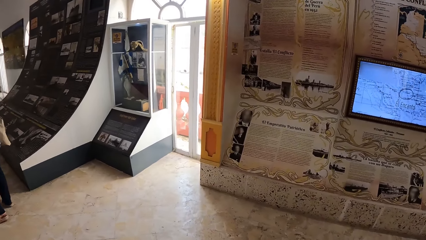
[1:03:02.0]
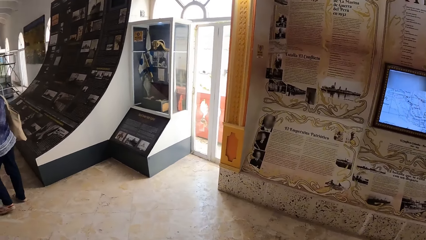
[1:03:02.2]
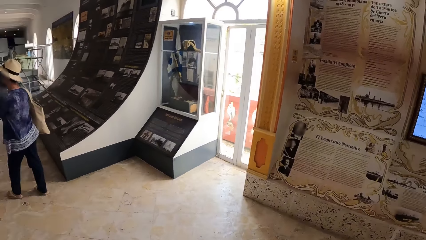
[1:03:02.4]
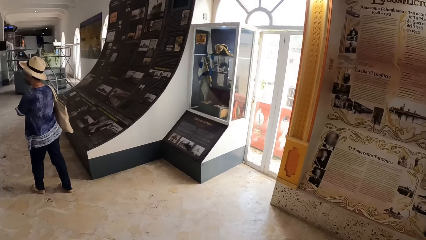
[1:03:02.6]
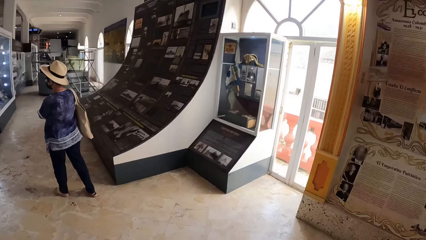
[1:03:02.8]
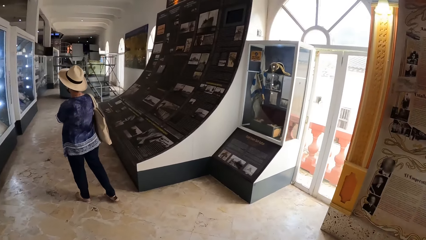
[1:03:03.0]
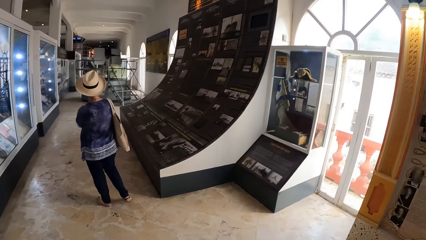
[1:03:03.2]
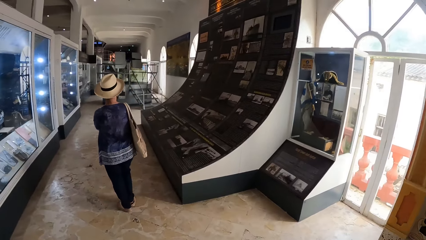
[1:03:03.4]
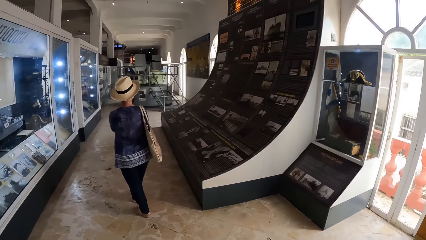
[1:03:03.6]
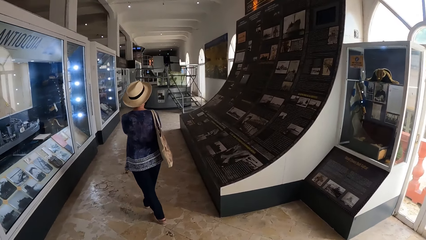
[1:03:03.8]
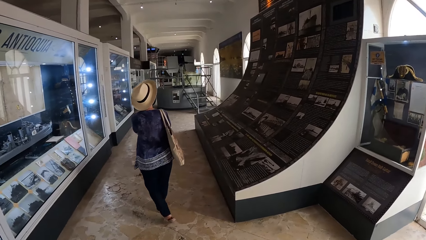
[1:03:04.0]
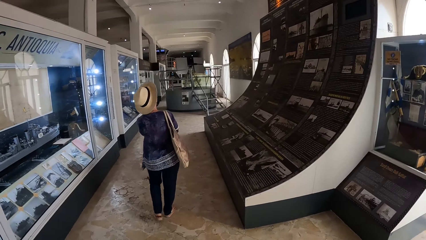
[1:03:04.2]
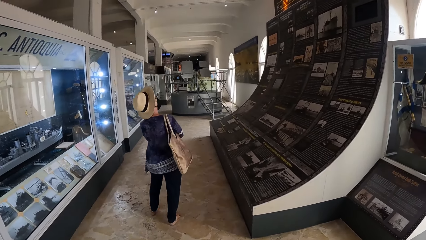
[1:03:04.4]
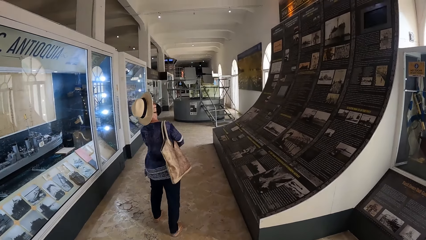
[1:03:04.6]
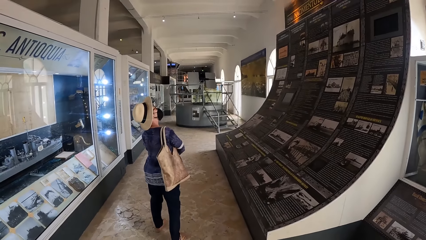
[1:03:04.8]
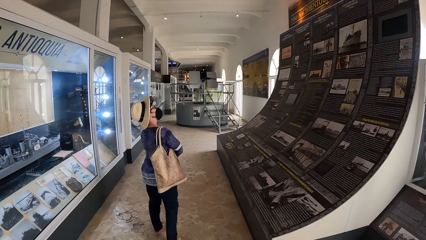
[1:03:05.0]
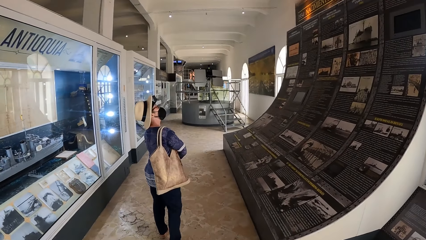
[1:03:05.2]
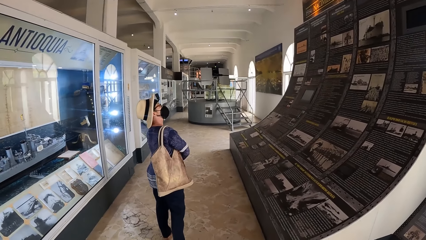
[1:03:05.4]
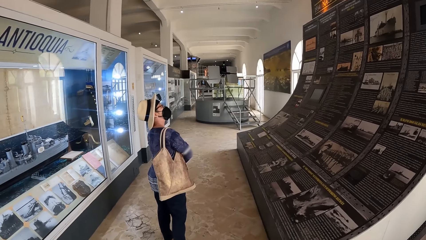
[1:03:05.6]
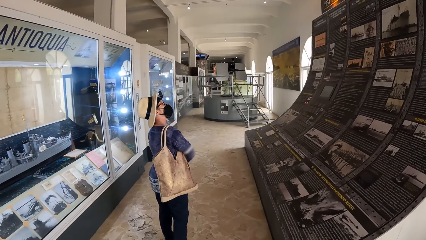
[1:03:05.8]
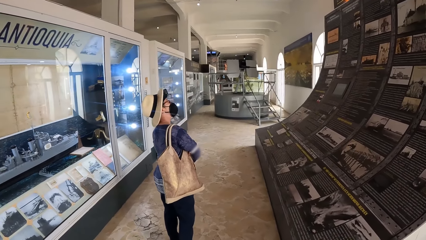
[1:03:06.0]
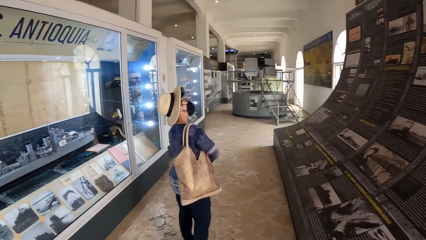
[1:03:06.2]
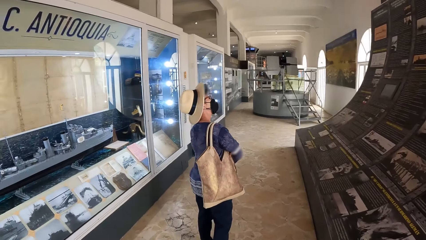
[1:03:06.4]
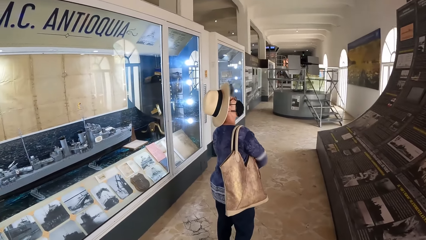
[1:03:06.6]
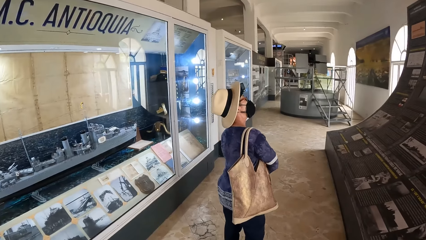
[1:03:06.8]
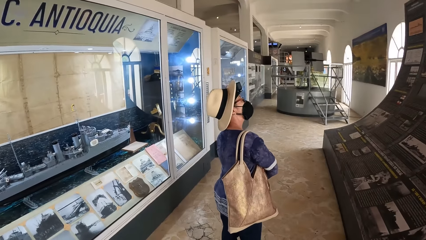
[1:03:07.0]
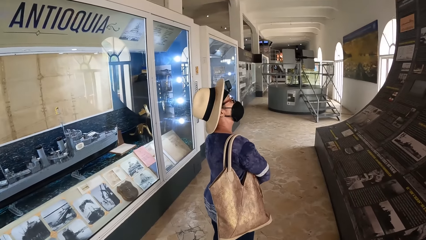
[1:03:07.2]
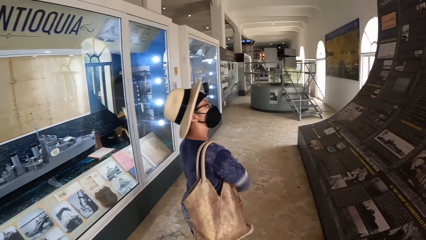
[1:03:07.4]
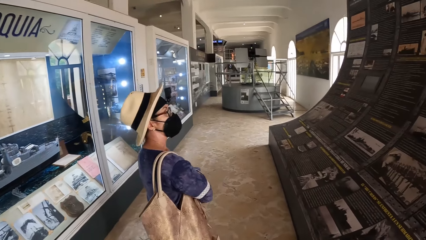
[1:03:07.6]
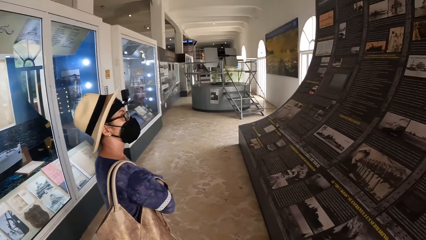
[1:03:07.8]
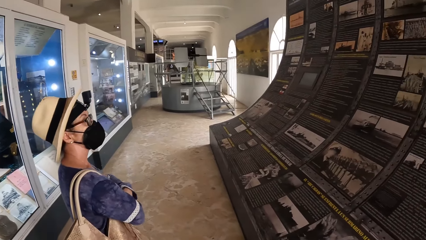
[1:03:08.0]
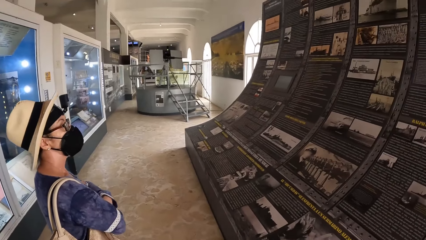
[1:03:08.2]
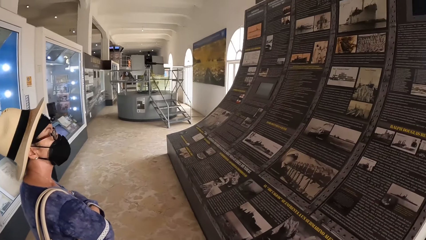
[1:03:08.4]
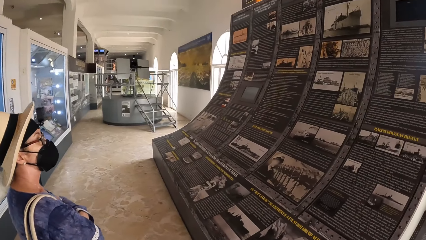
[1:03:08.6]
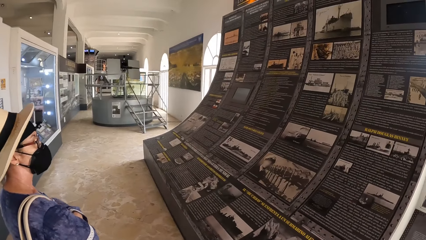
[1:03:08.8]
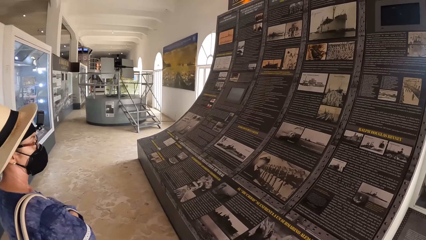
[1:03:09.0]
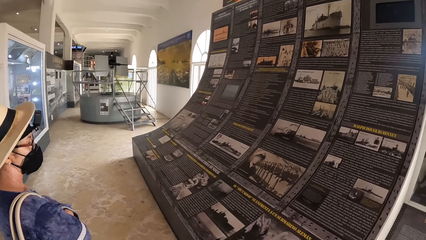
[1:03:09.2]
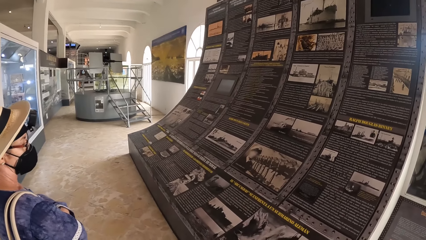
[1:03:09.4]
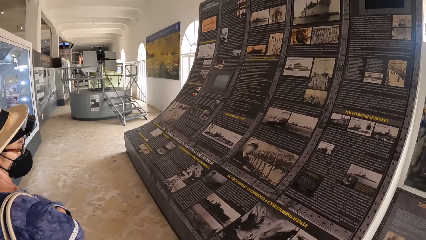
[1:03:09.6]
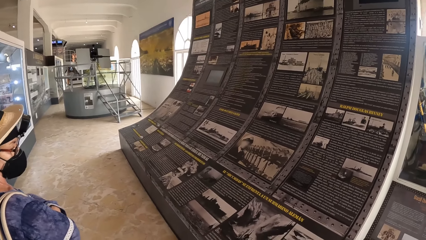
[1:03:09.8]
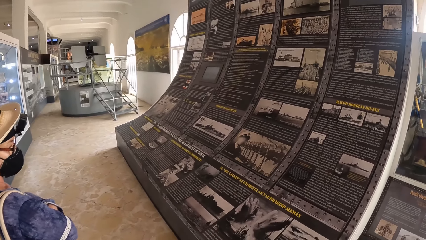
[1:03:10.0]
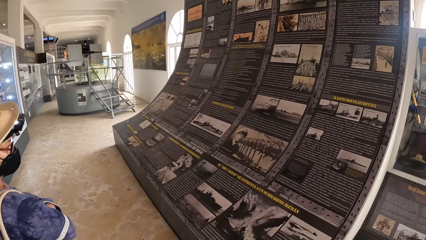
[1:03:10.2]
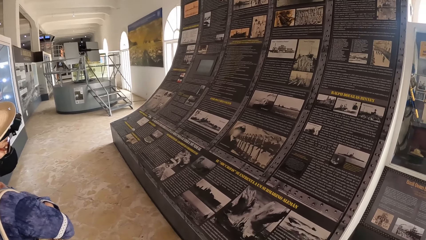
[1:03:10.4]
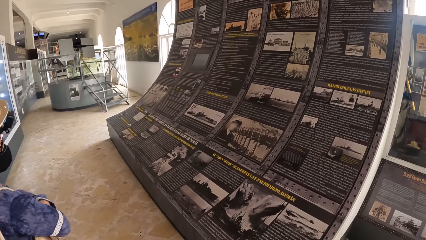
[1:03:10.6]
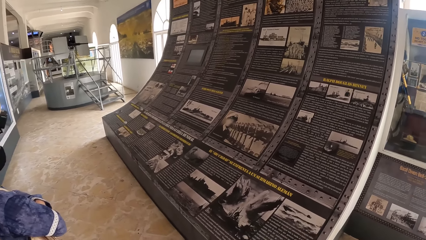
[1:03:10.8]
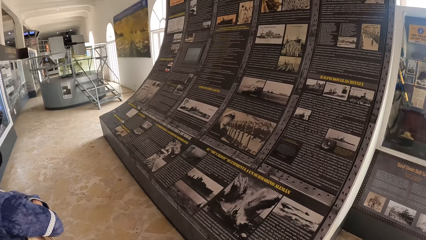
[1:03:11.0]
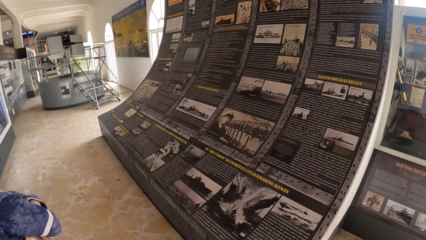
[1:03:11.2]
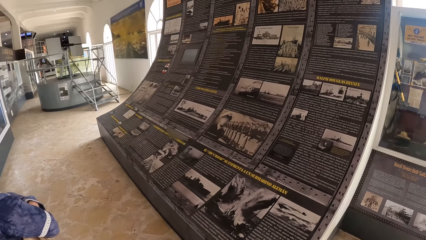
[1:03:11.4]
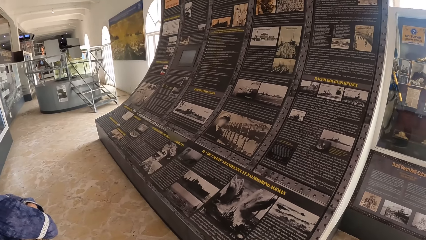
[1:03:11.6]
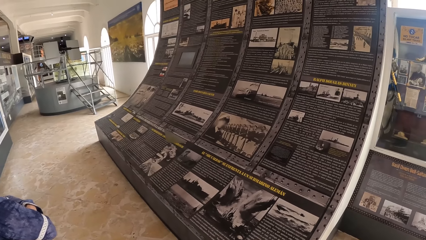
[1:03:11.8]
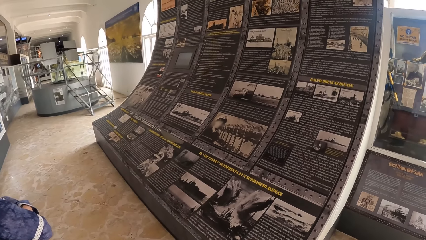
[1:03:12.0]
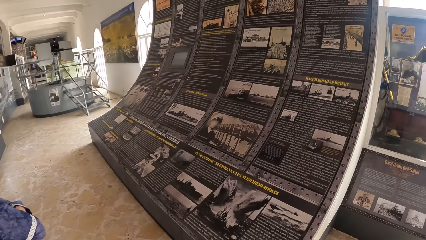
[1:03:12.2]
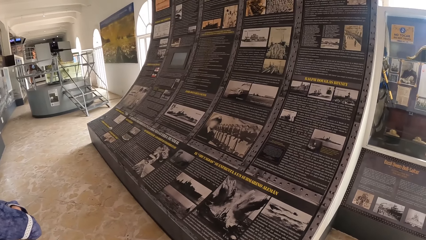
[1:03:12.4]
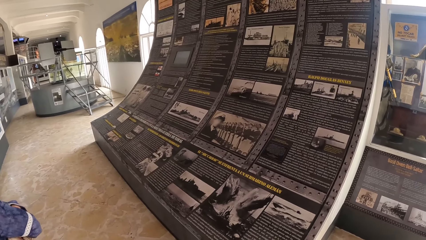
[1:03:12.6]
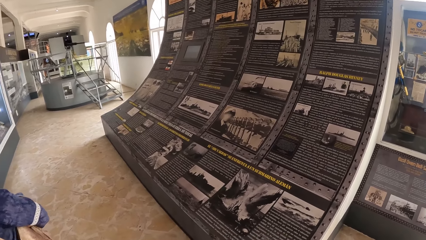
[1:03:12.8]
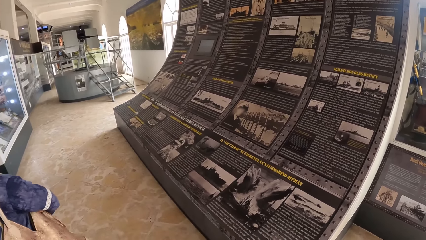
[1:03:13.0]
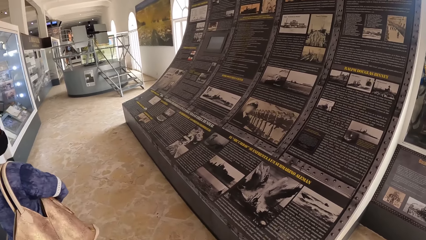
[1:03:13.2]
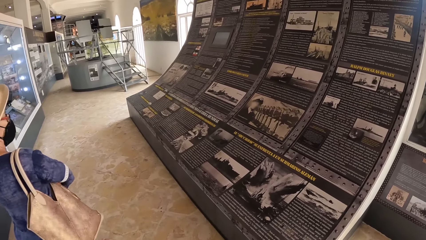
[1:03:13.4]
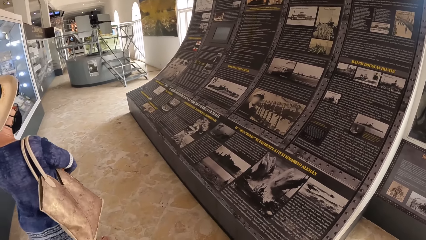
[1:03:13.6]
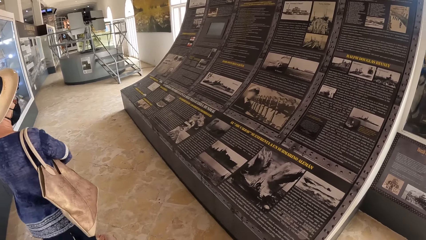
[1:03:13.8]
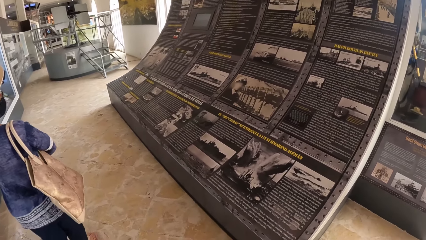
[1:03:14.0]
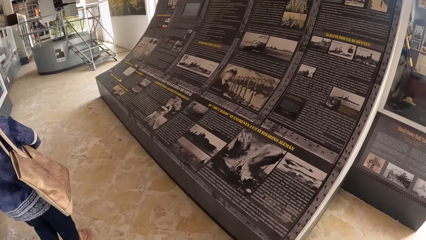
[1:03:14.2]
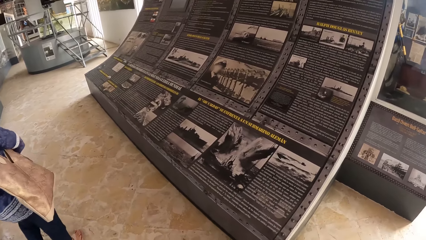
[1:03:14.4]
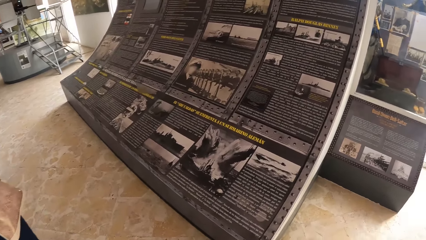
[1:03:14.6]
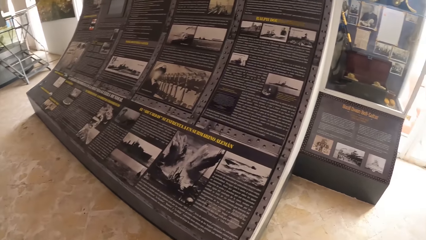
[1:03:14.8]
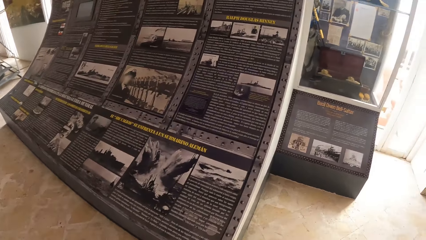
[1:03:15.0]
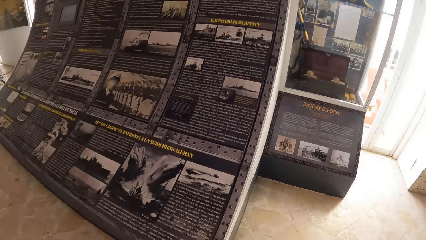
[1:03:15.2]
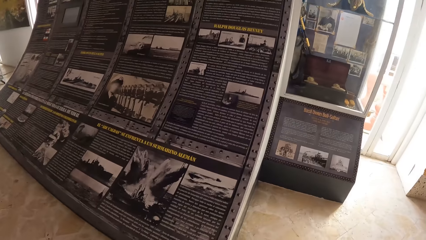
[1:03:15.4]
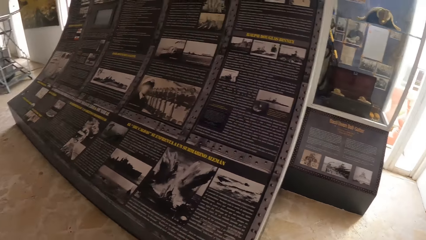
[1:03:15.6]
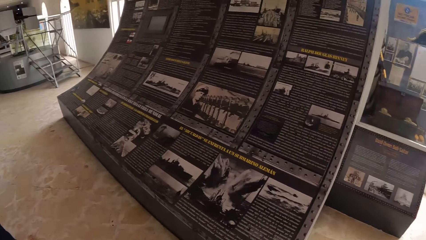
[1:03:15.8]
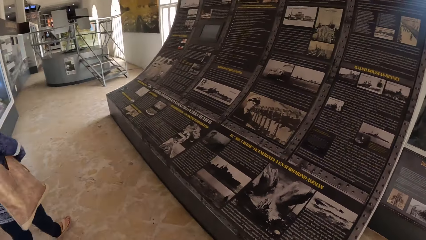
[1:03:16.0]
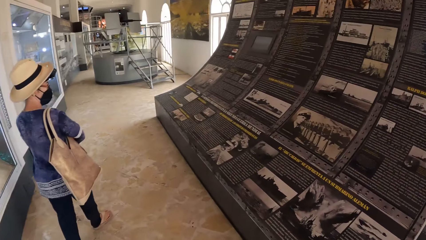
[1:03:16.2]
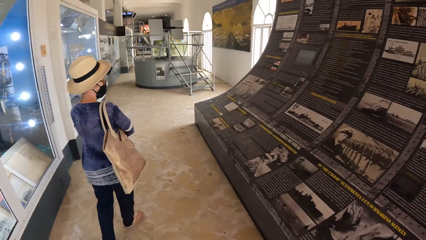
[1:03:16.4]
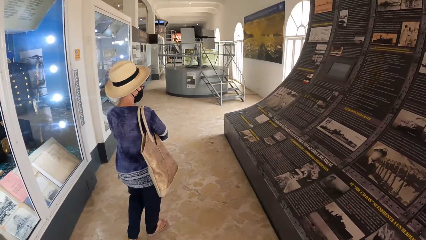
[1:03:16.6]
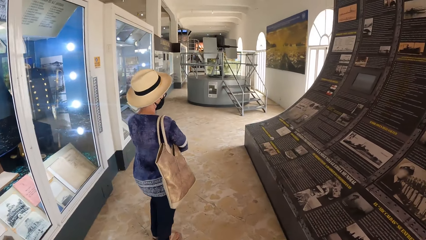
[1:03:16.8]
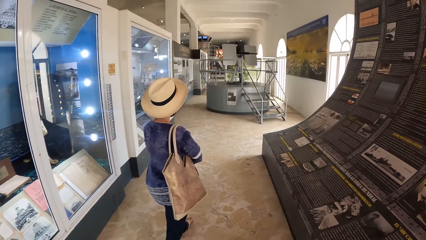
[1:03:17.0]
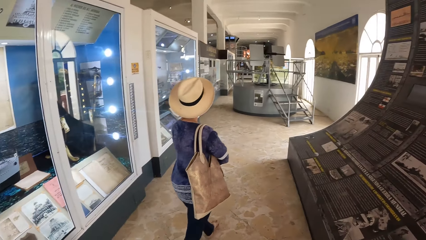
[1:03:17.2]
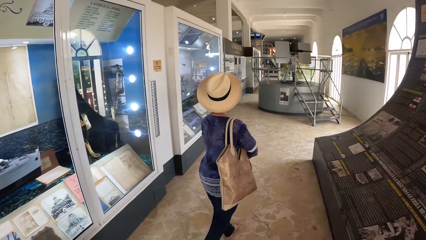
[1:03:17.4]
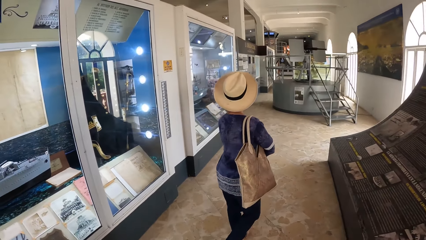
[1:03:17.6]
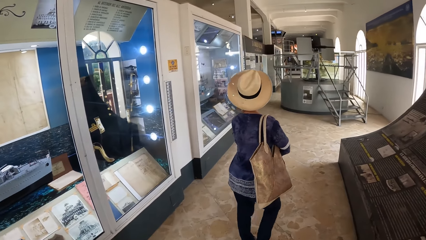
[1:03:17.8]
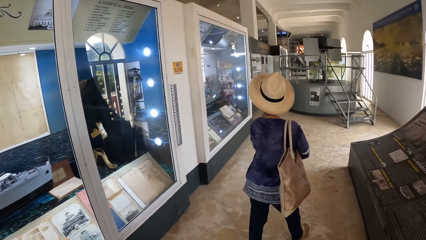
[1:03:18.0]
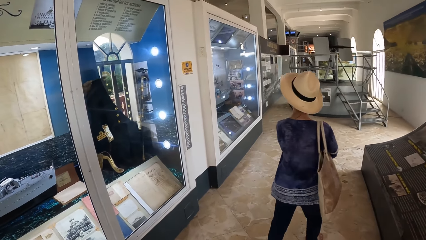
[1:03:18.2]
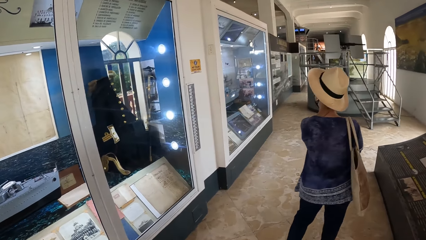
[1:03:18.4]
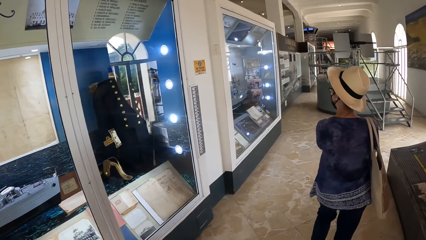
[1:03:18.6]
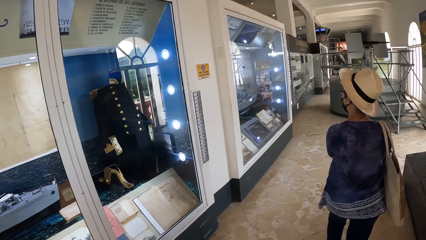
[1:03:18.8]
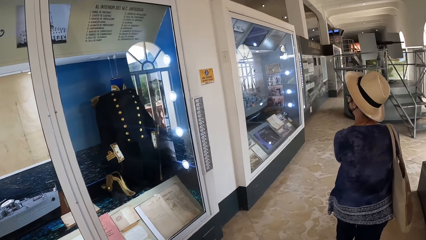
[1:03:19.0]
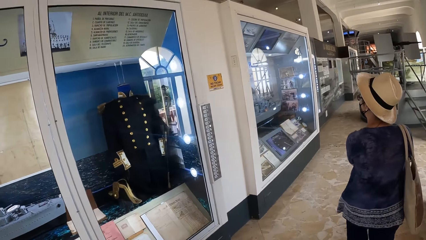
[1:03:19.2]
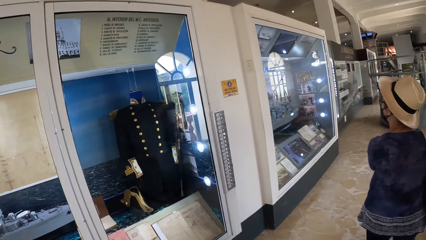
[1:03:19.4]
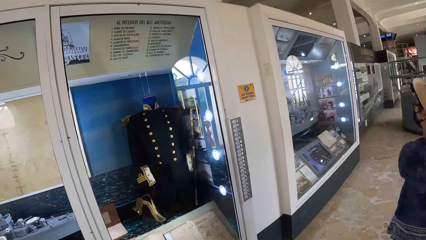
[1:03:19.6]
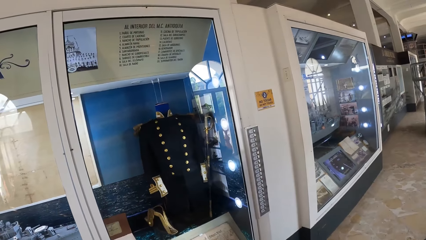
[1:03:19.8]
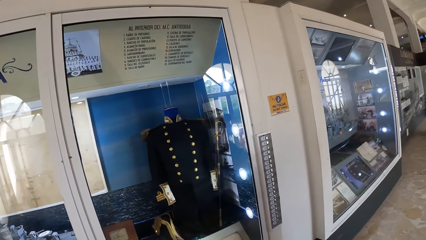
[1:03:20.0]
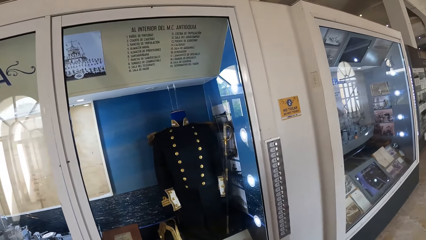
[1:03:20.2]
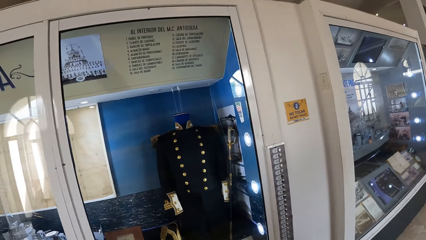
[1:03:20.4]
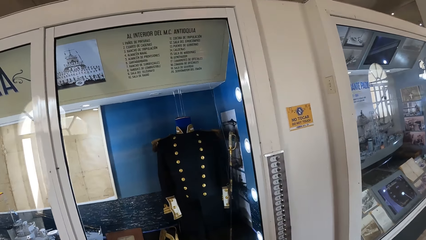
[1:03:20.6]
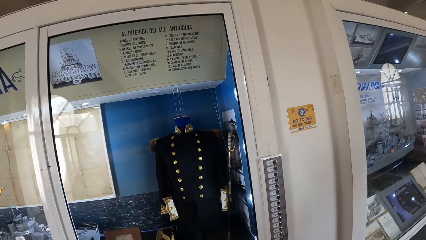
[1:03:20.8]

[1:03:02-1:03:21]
The camera wearer walks forward. They look at the artefact. A woman walks forward in the museum.
